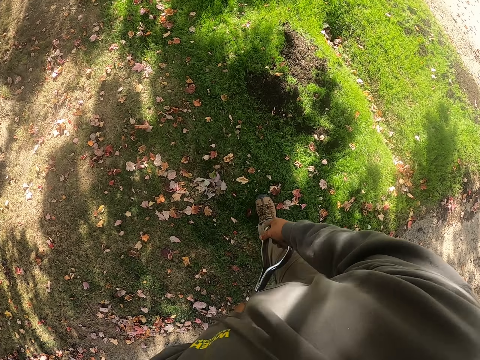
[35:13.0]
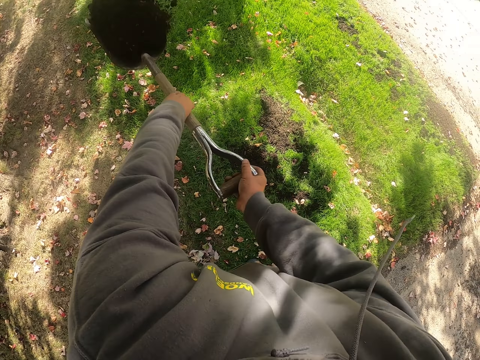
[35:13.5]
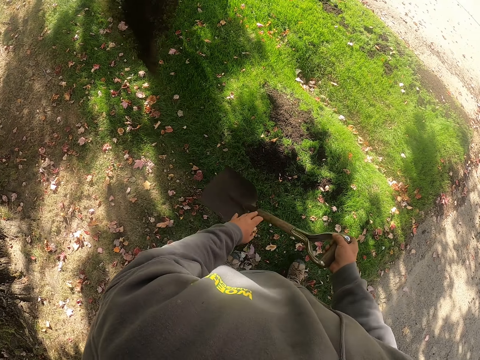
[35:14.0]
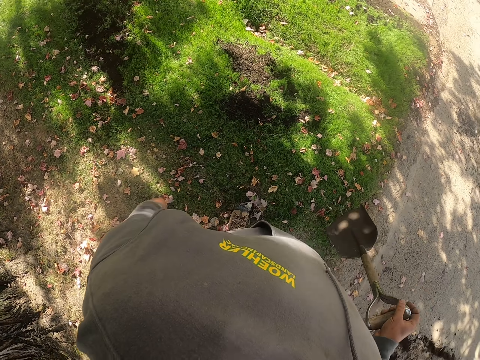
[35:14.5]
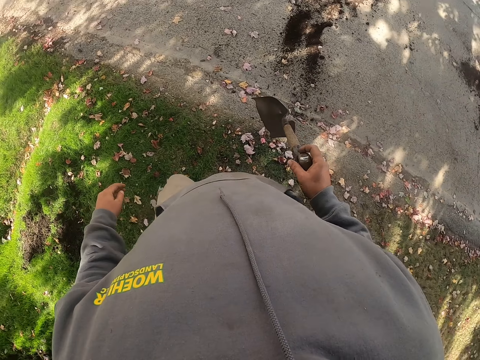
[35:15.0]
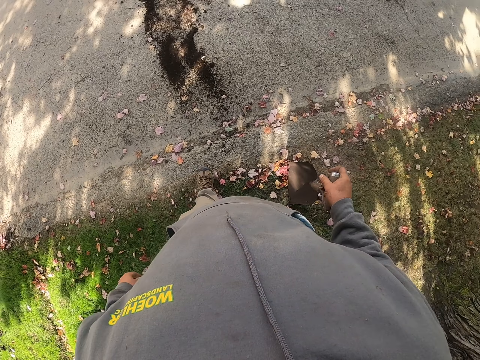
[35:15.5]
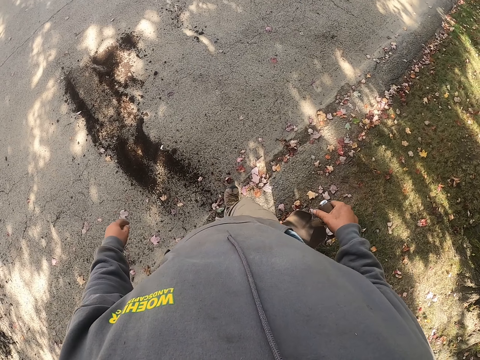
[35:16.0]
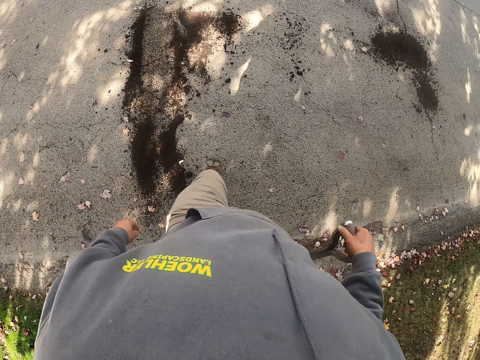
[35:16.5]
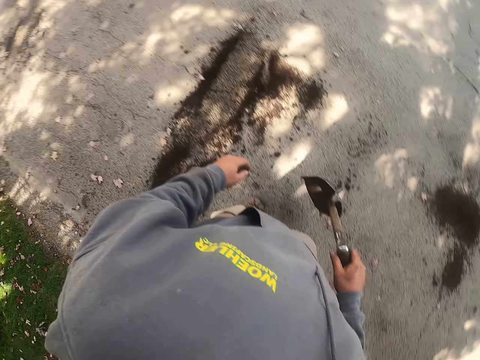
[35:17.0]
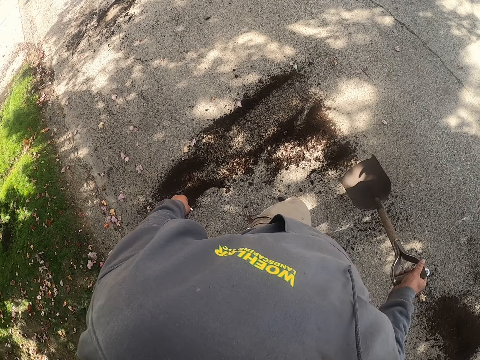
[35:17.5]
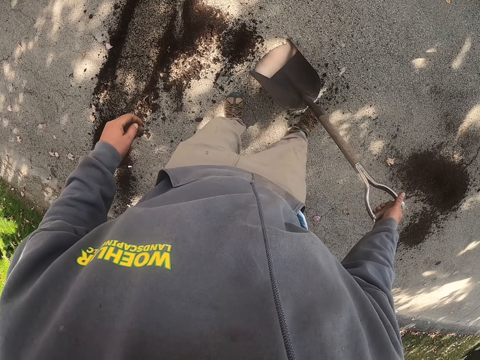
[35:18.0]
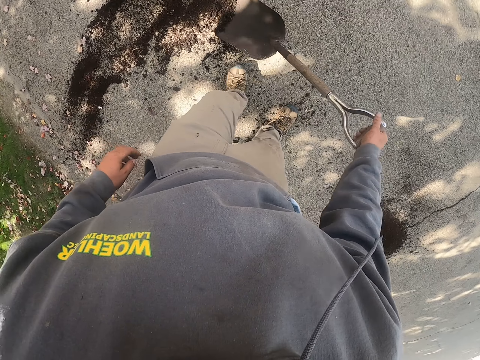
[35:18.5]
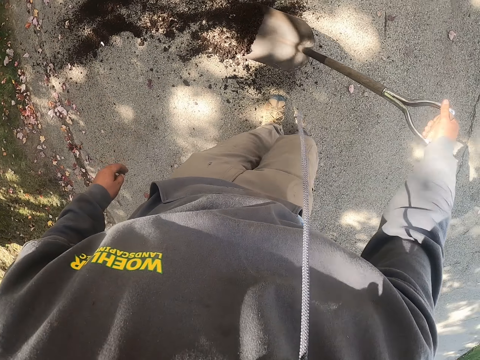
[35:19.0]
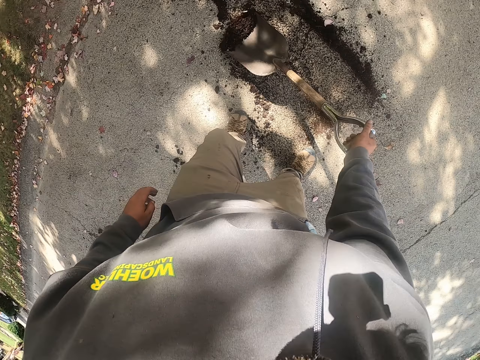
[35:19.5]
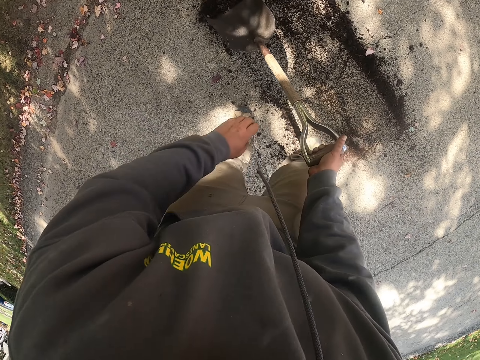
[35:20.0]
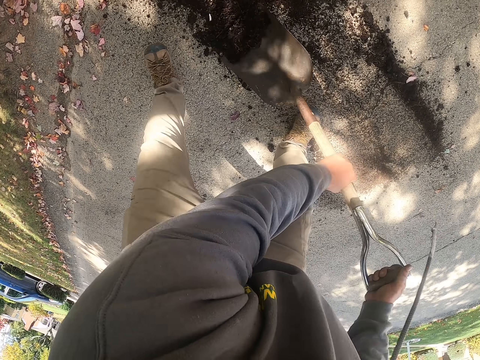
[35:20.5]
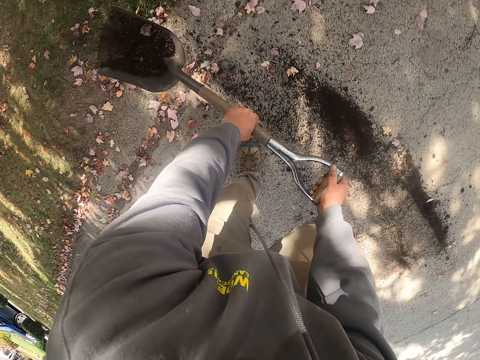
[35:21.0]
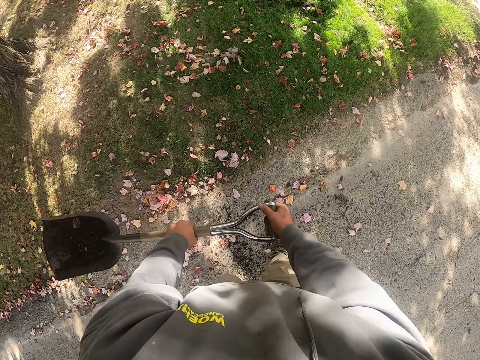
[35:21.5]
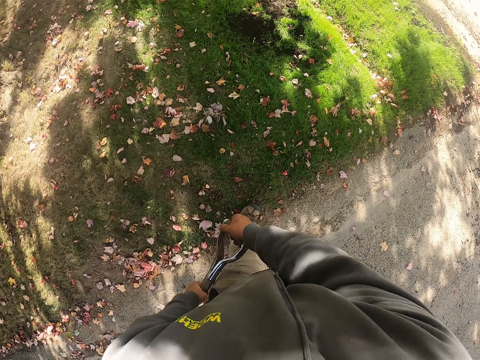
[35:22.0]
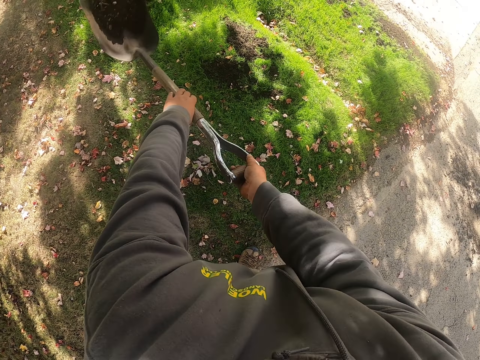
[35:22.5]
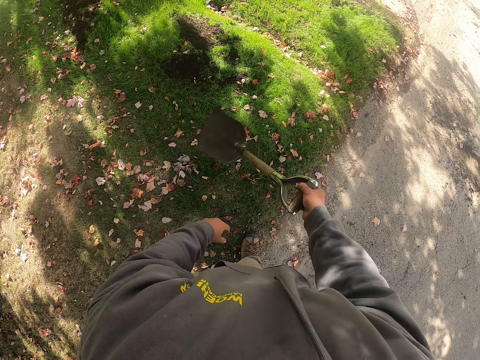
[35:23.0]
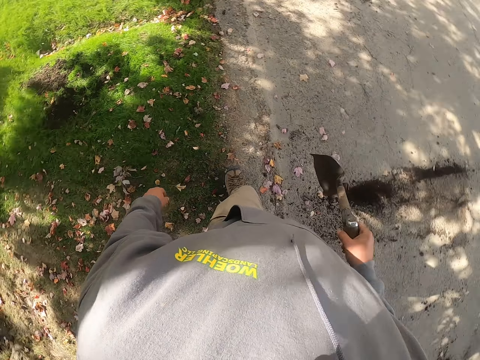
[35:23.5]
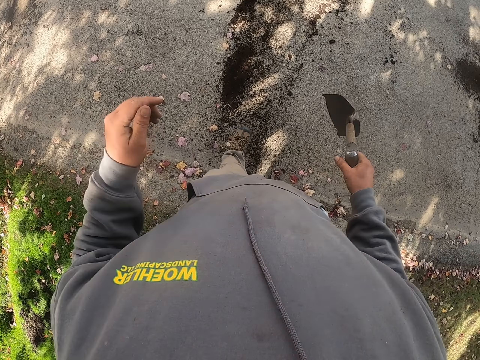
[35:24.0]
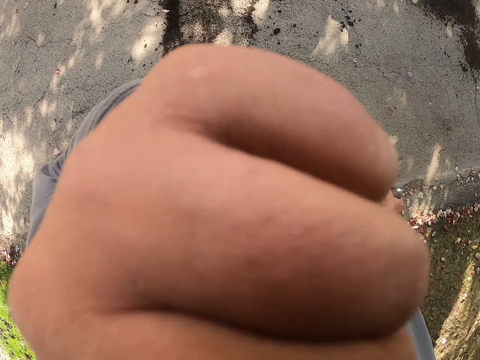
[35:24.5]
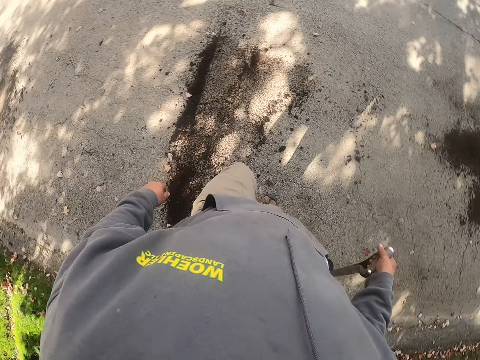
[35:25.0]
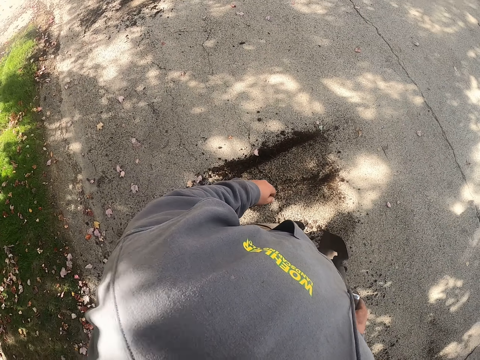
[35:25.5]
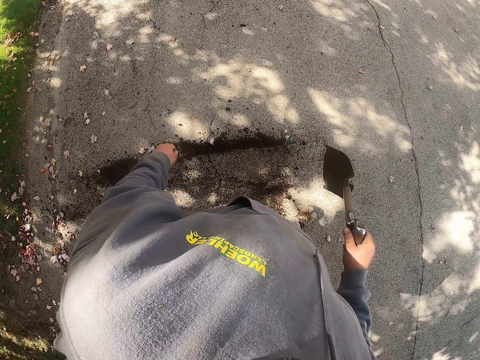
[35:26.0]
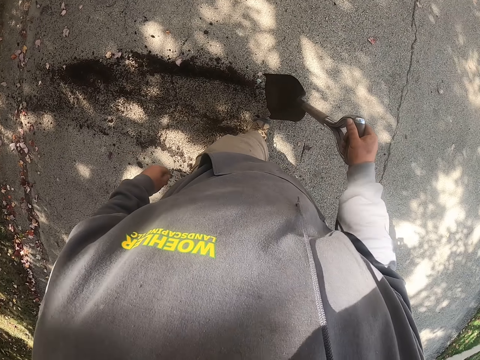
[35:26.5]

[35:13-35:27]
The camera wearer pours the sand on the grass. He walks around the compound. He scoops sand with the spade. He lifts the spade. He pours the sand on the grass. He walks back. He touches his nose, puts a hand on the camera and drops the hand.

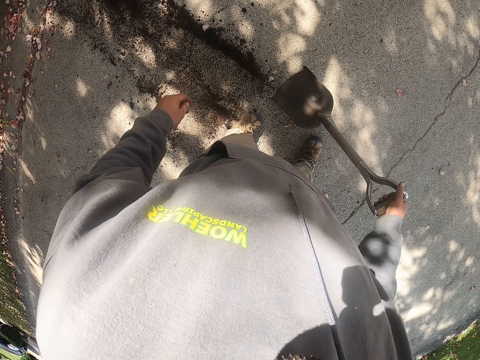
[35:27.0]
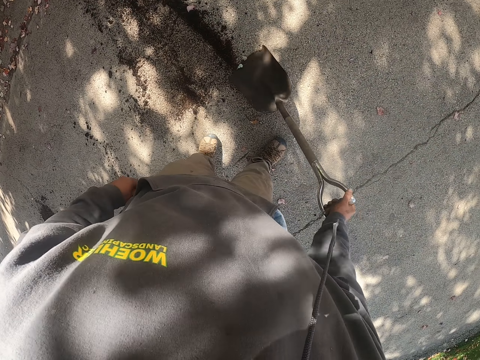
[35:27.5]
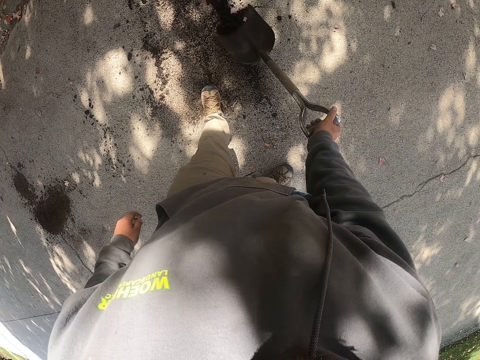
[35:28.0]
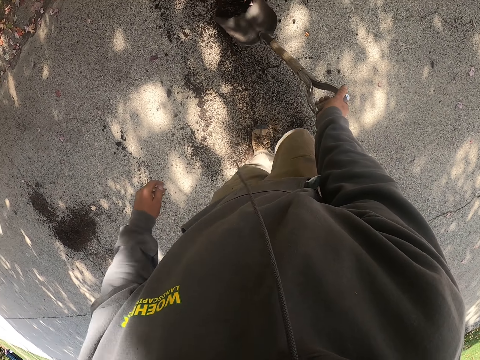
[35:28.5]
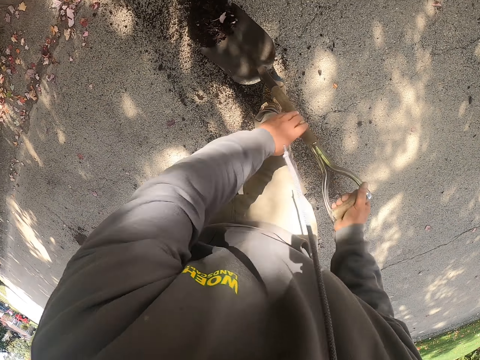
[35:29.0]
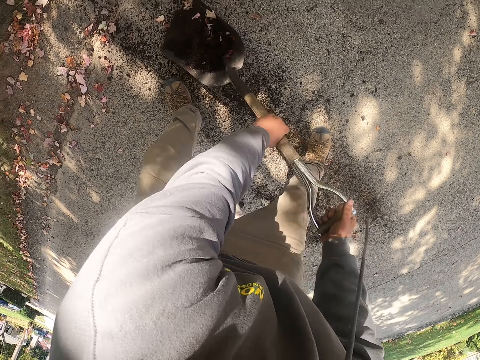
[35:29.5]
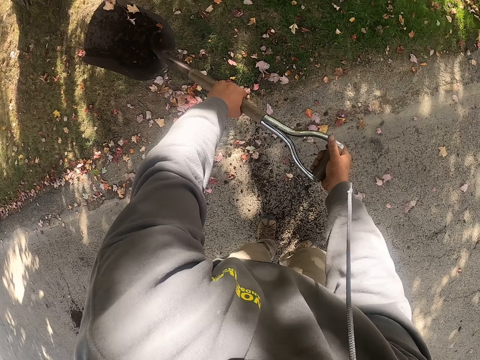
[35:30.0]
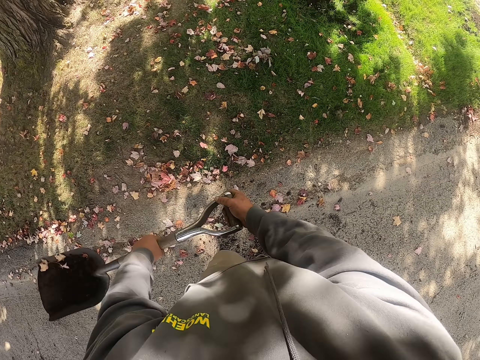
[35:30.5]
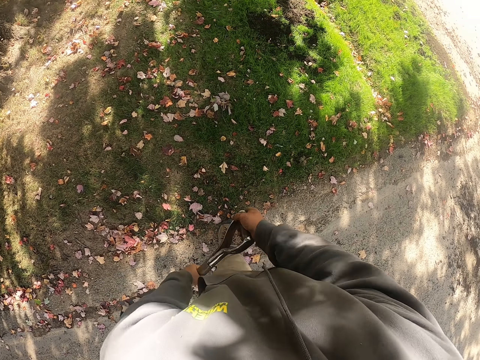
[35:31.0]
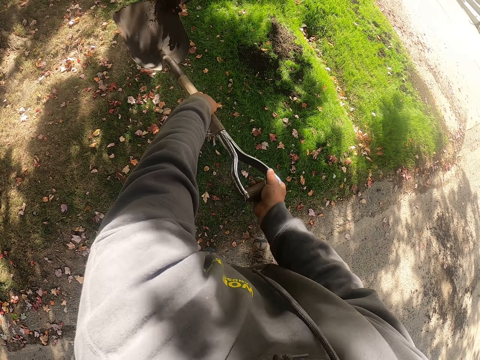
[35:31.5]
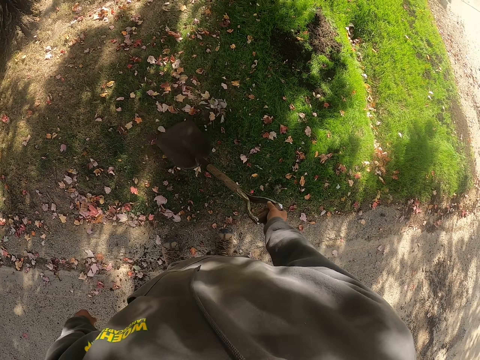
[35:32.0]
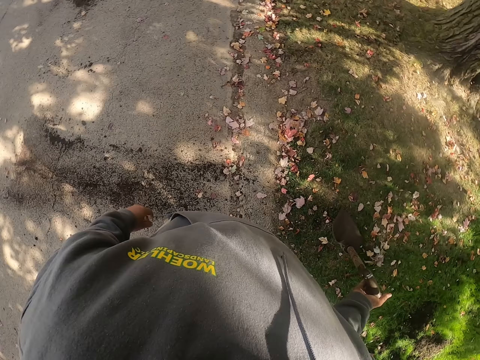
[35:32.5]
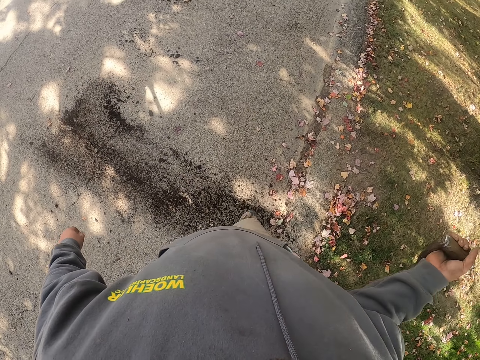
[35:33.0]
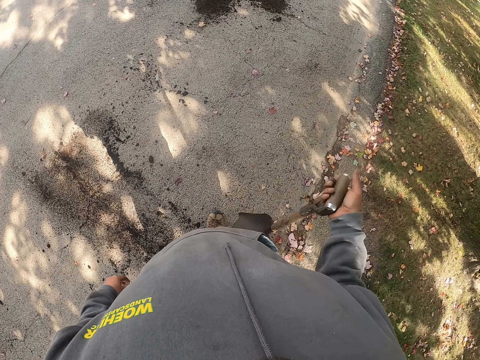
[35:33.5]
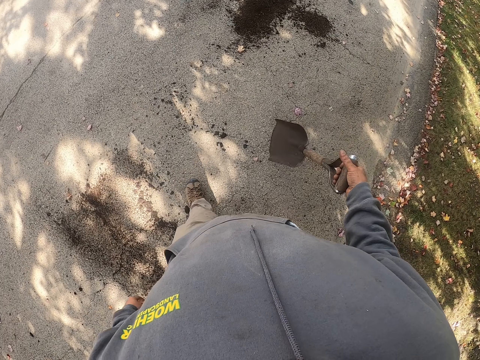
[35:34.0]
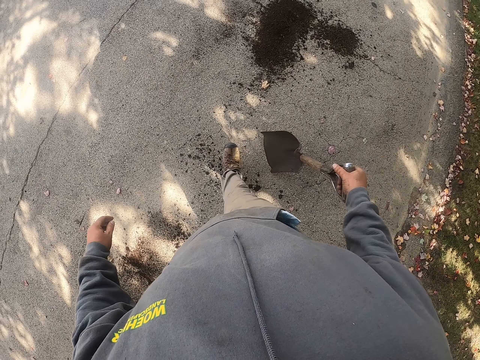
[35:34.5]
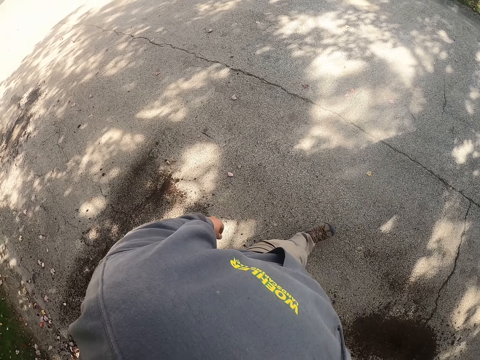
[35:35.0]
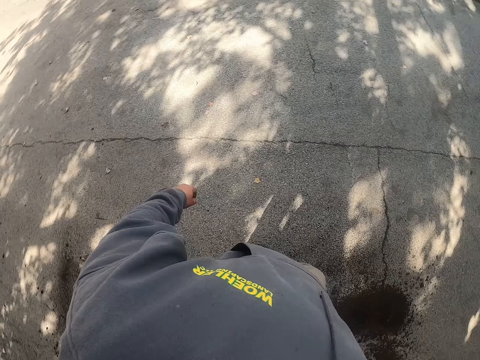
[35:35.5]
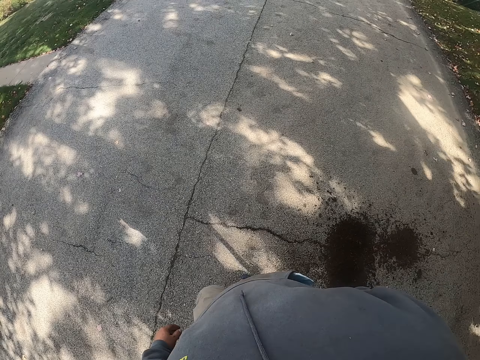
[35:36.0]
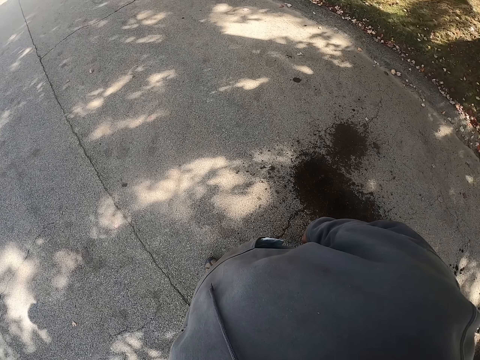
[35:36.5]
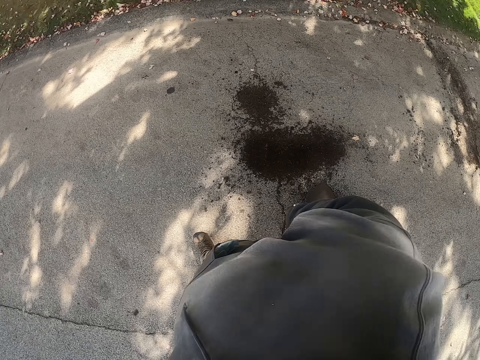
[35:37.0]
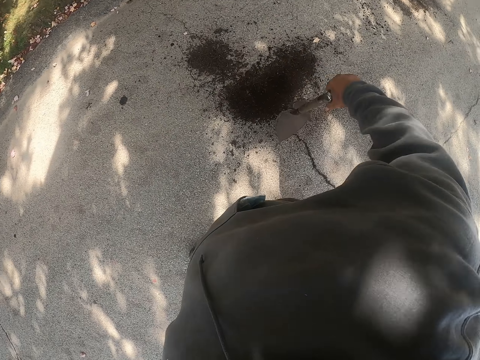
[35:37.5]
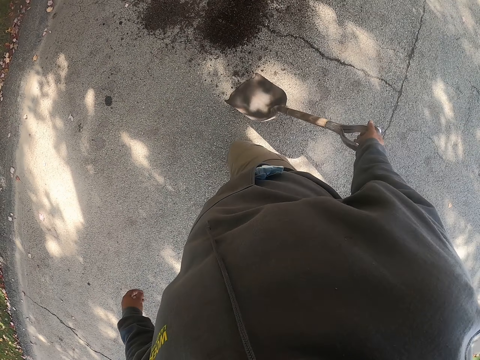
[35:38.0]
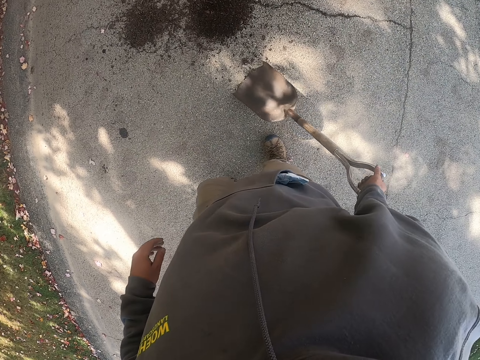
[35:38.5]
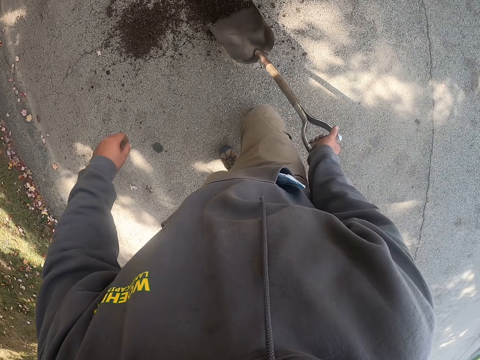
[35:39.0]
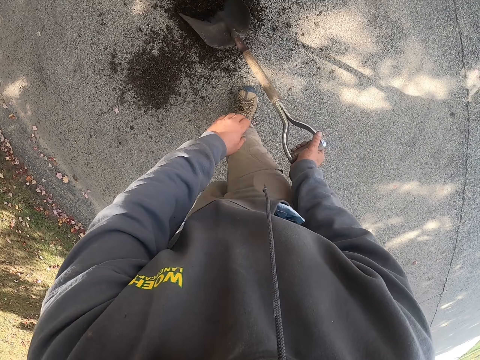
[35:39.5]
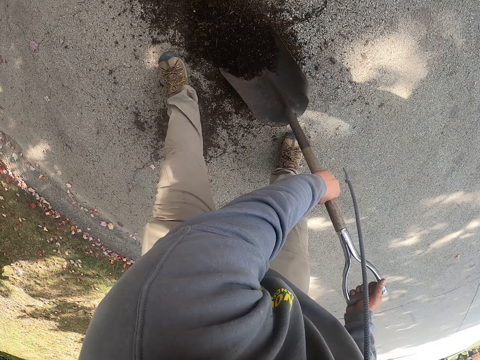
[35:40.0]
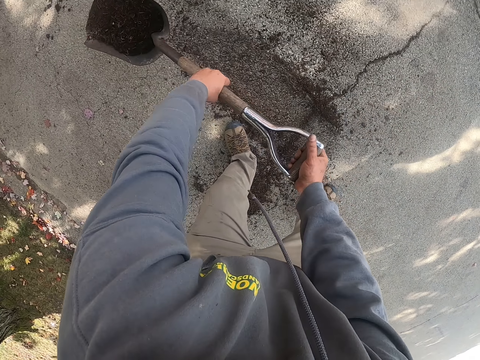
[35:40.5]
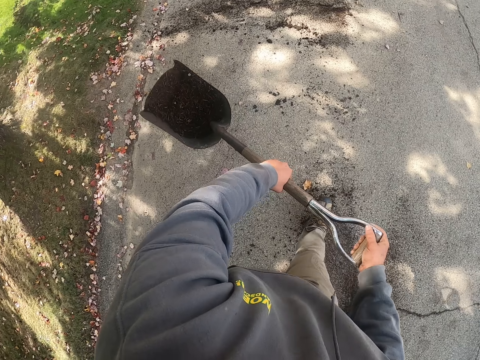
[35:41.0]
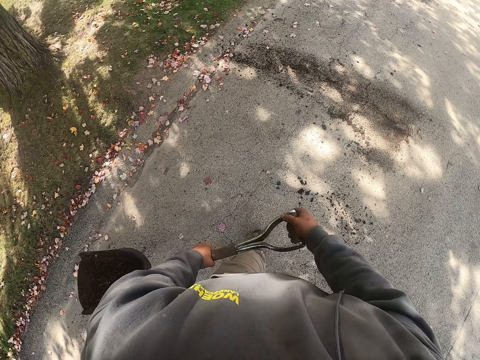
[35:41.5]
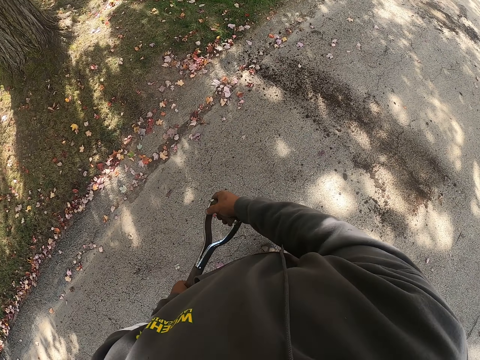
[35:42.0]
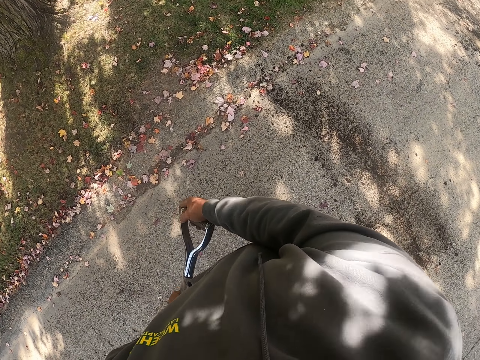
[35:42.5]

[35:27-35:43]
The camera wearer scoops sand or dirt with the spade. They pour the sand on the grass. They lift the spade. They throw the dirt. They drop the spade on the ground. They lift the spade. They walk around the compound to a pile of dirt. They scoop the sand with the spade. They lift the spade.
